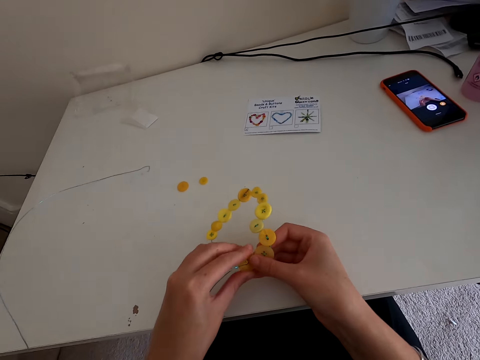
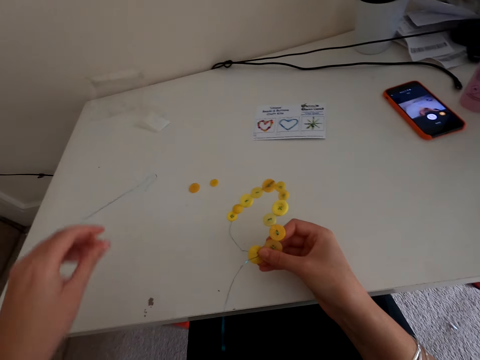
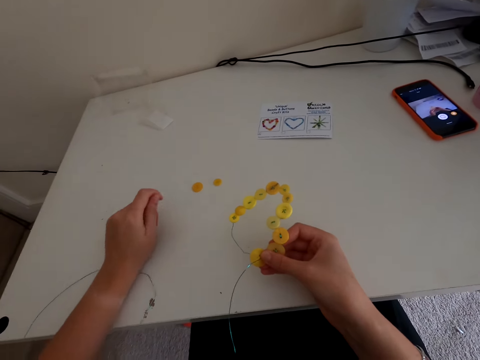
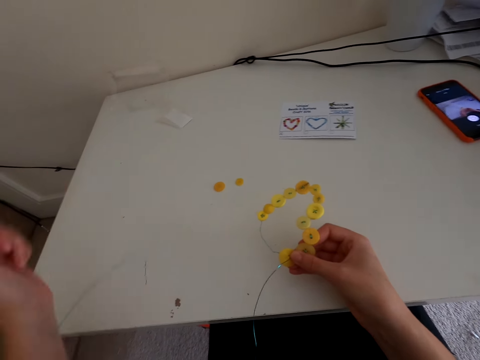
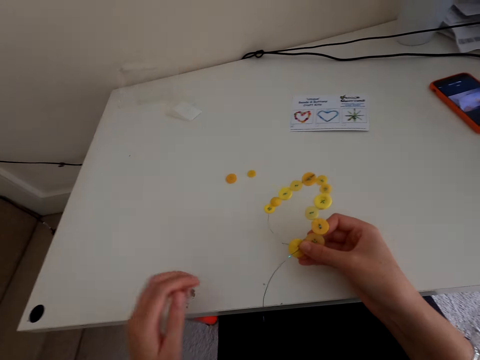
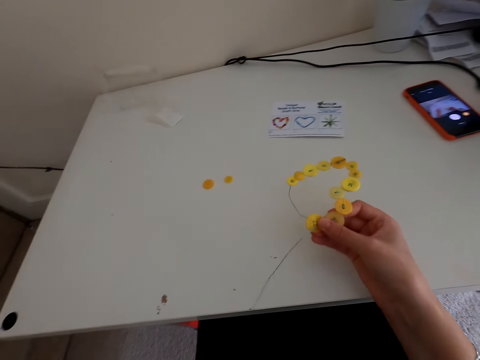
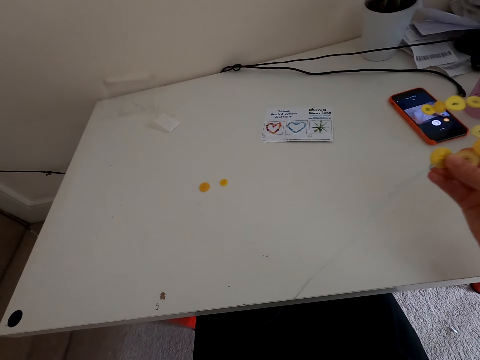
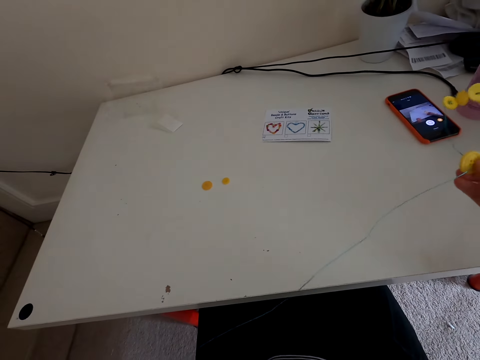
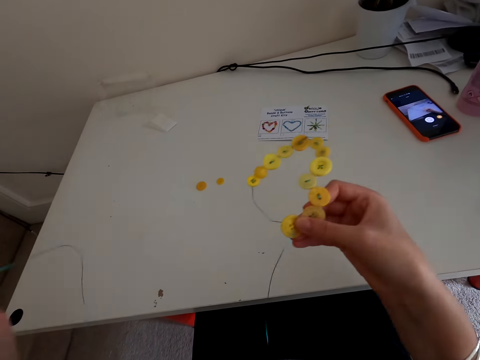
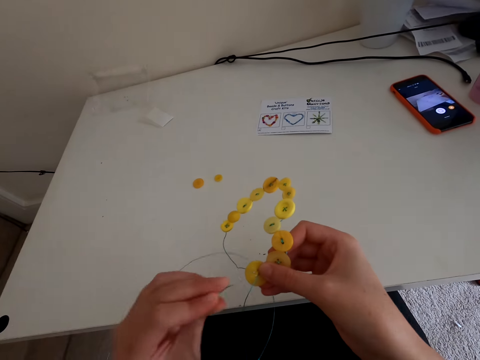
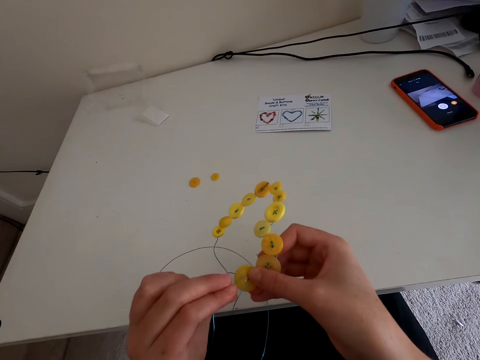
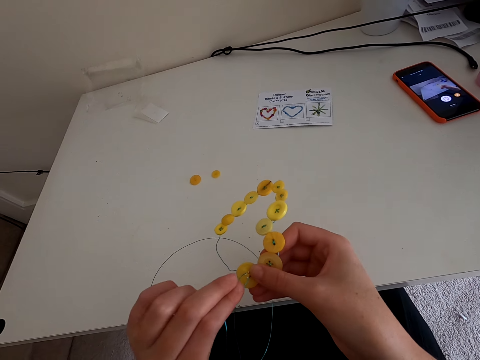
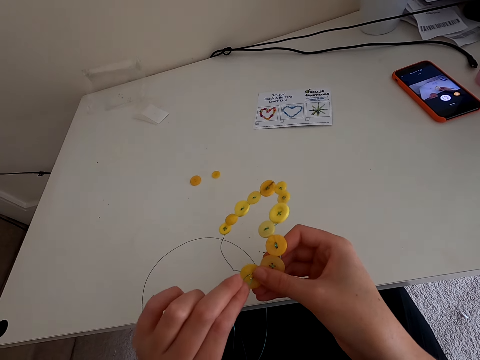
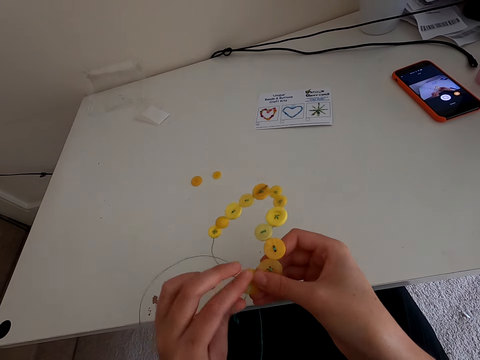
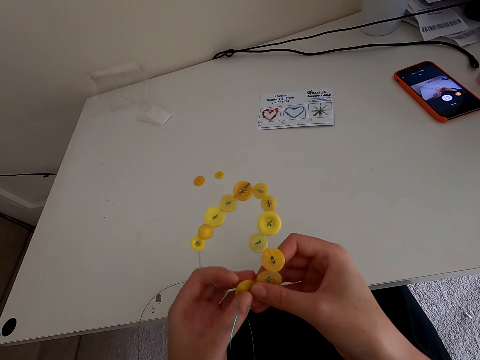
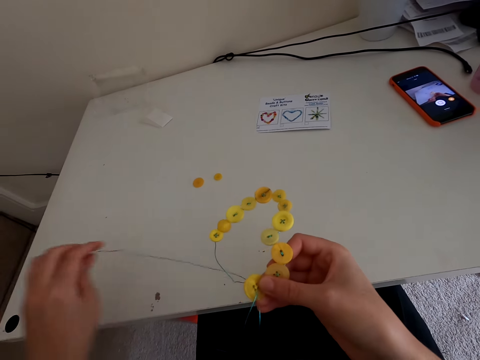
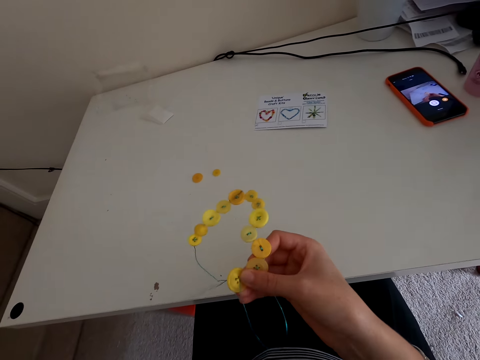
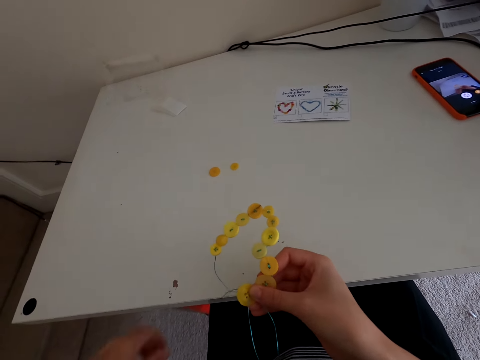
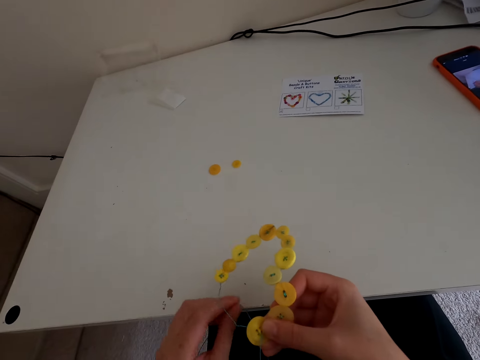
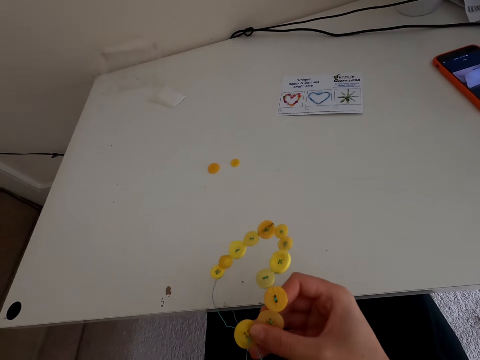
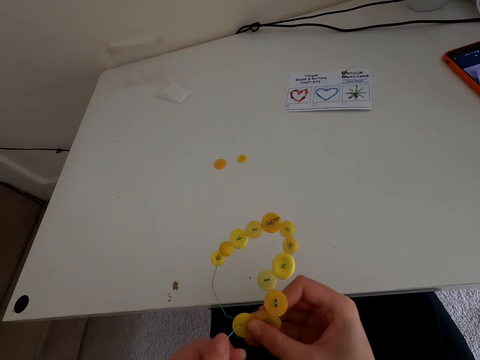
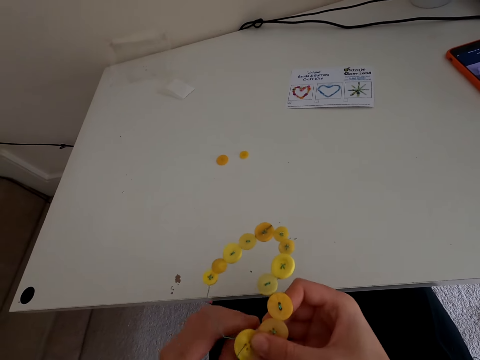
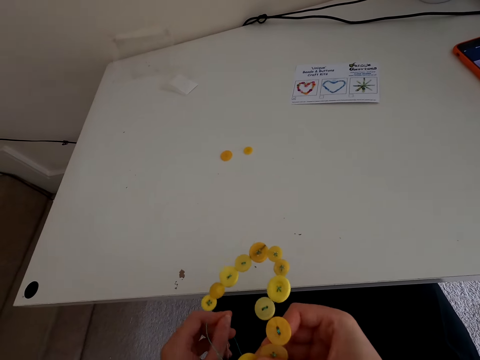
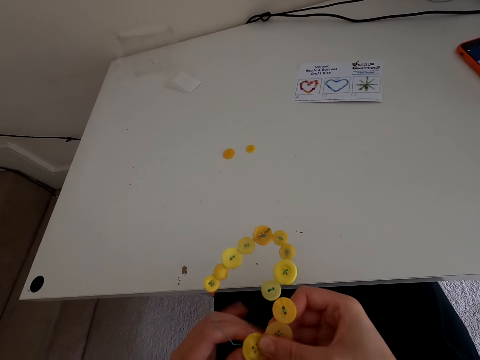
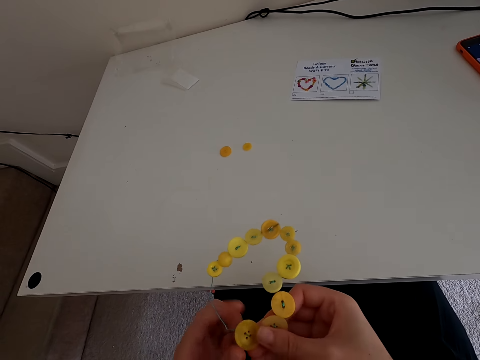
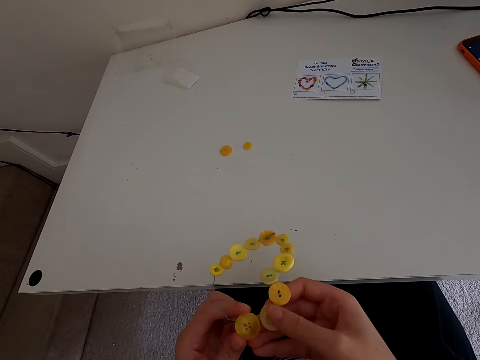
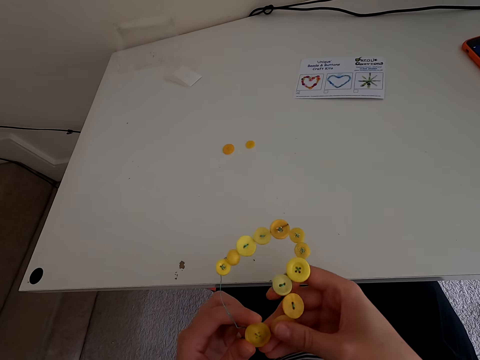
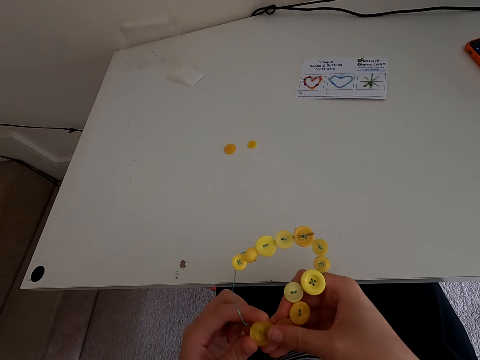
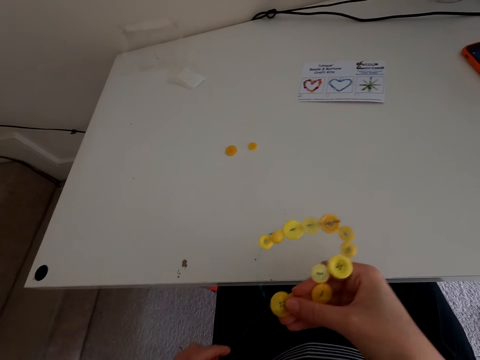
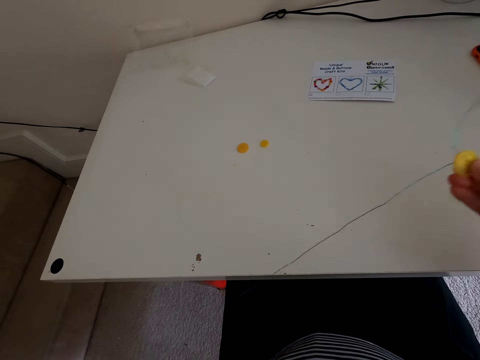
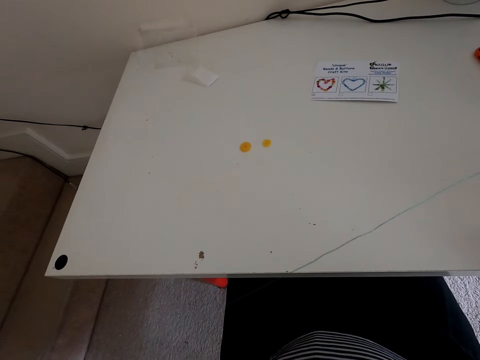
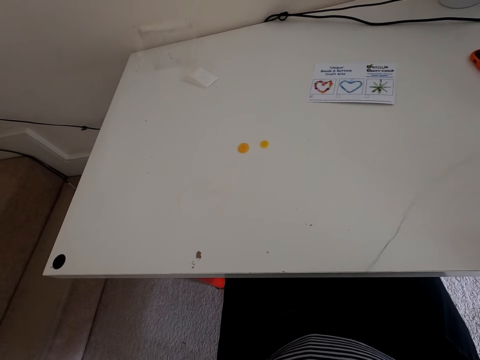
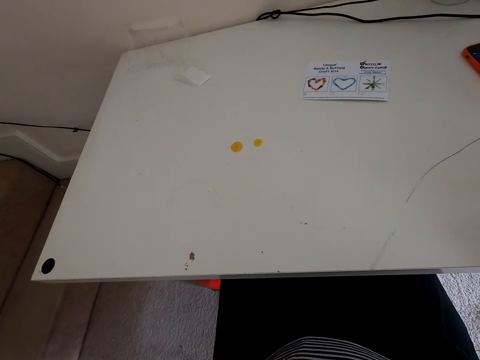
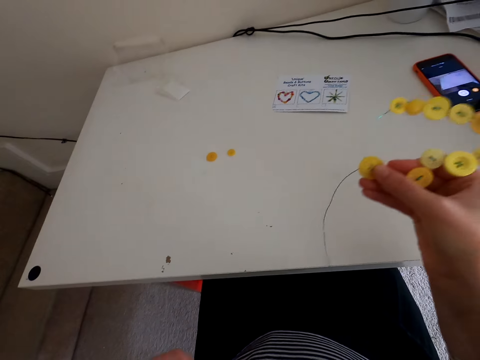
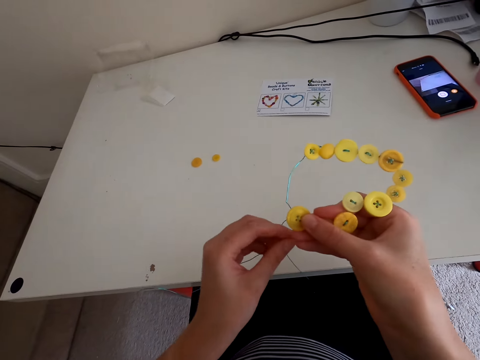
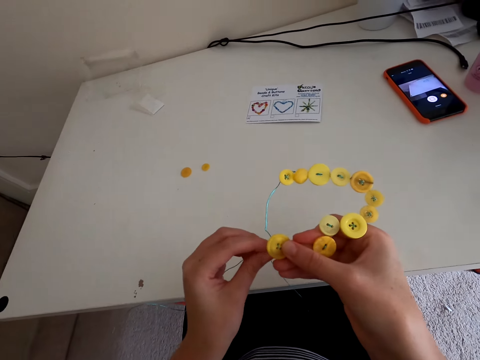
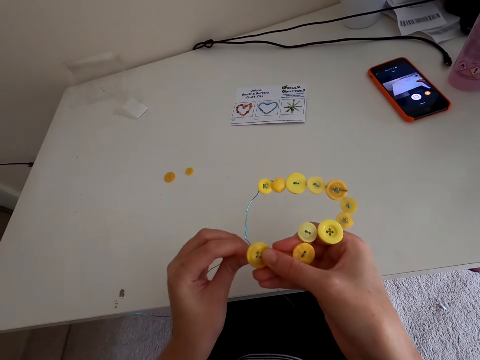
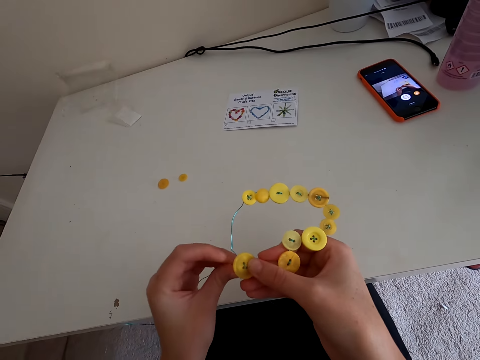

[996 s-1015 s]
The camera wearer holds the buttons. They put the thread in the button. They stretch the thread.

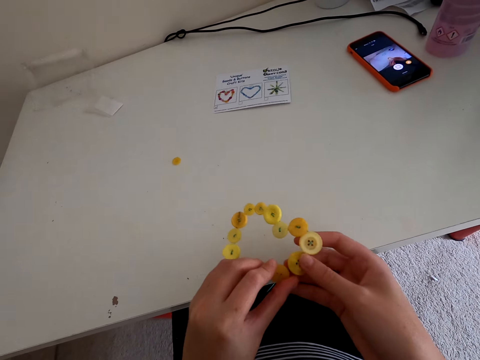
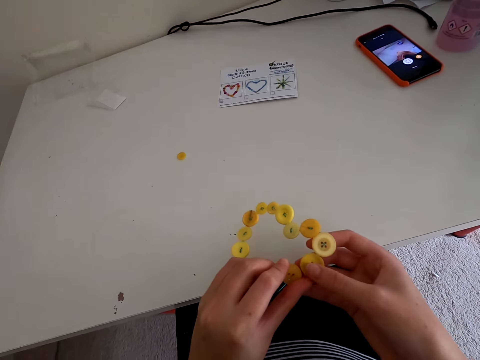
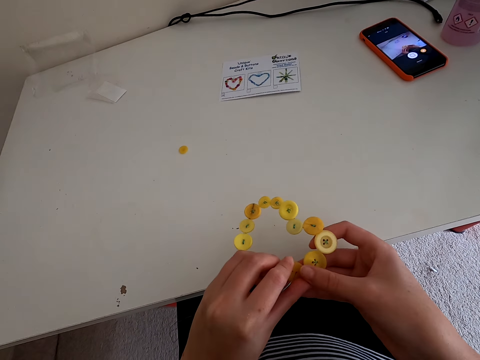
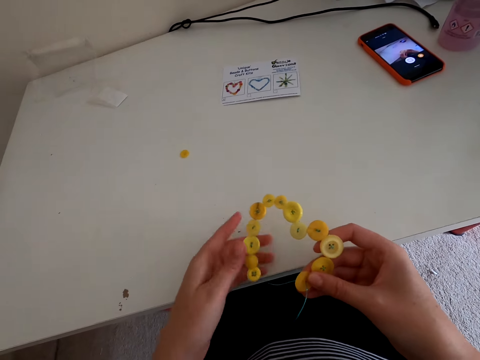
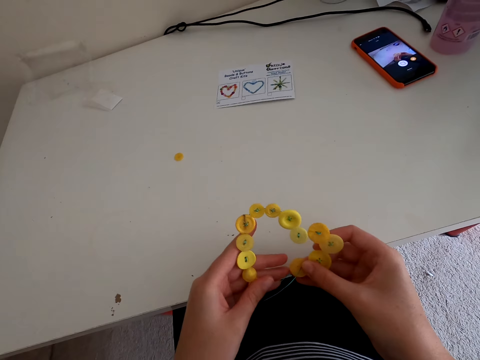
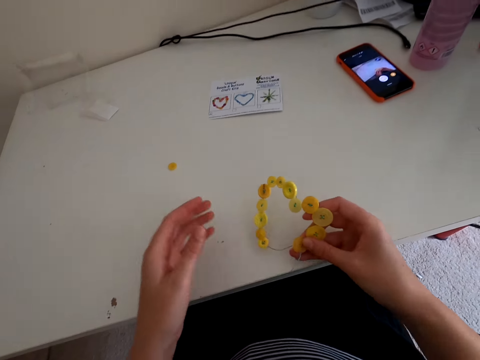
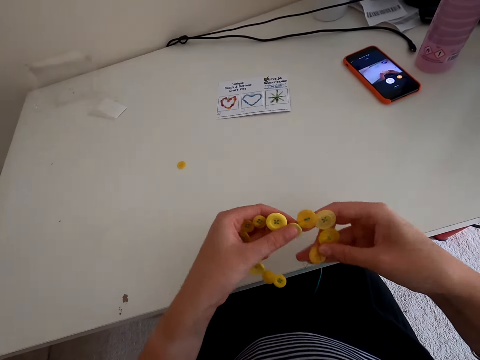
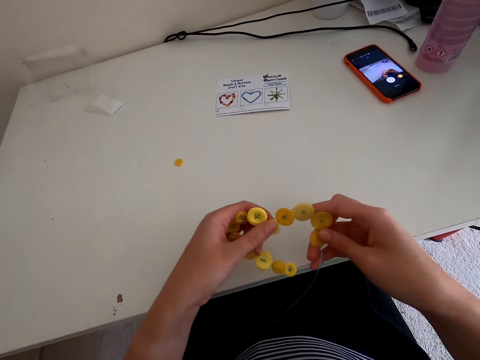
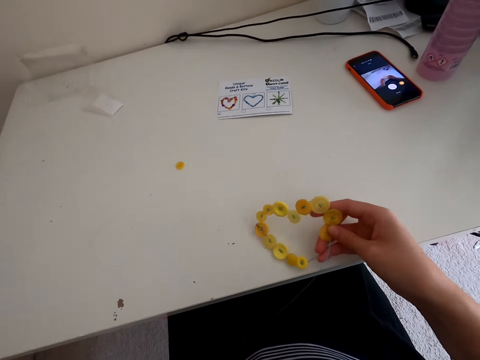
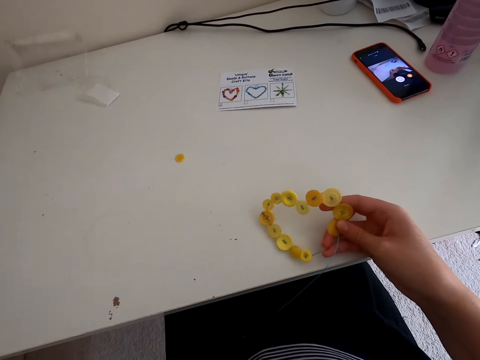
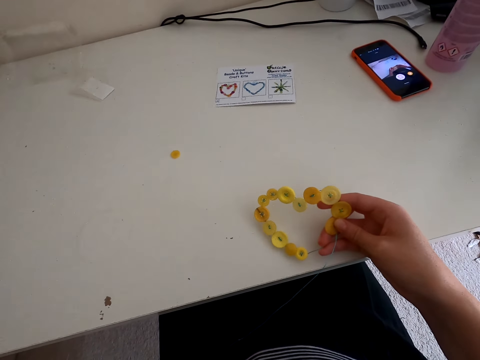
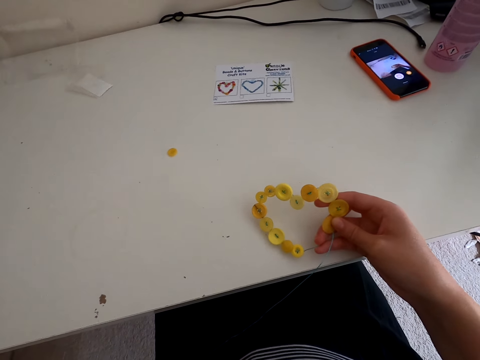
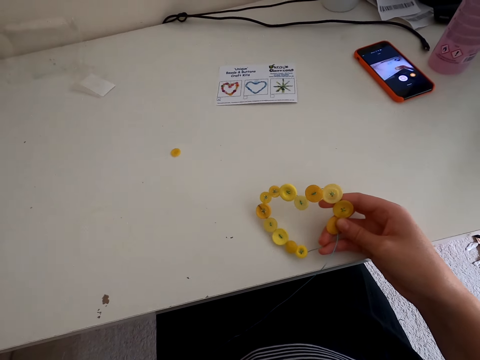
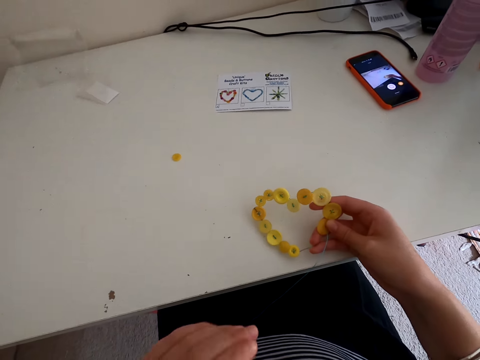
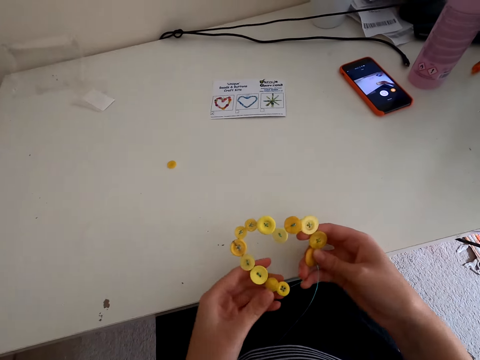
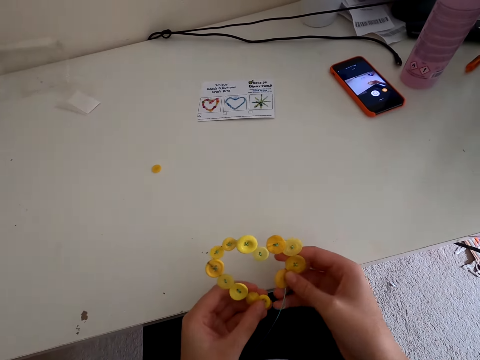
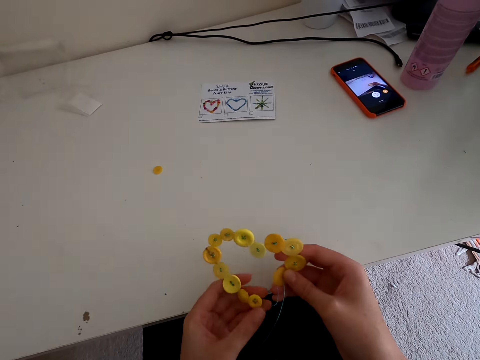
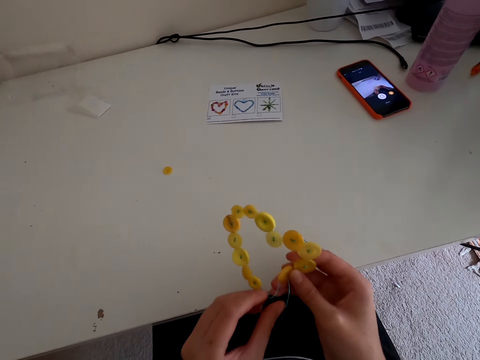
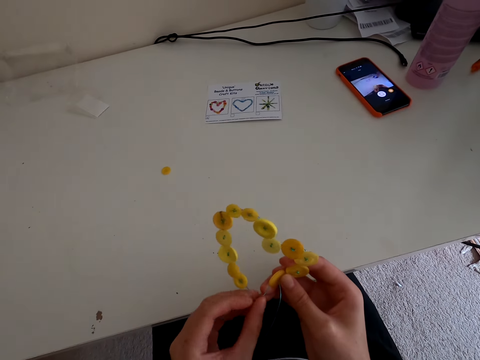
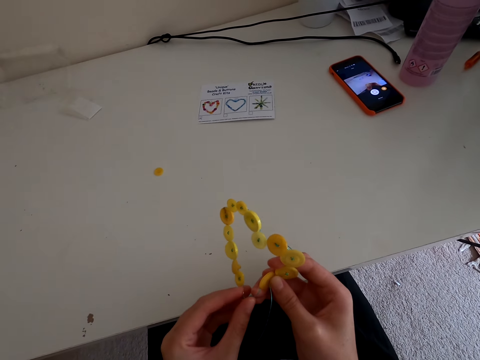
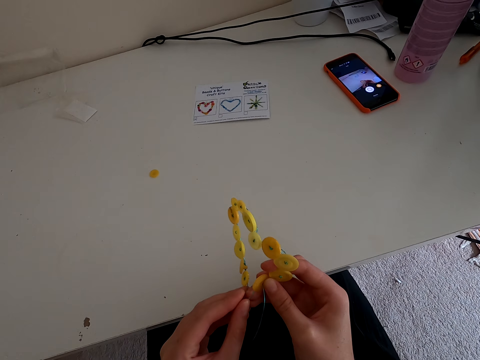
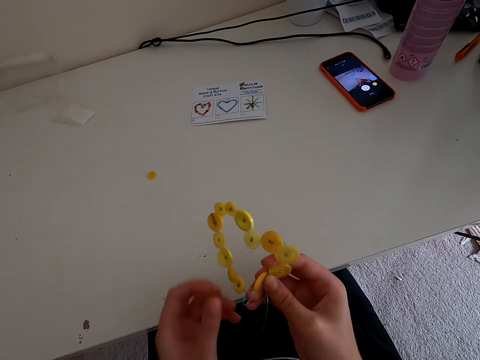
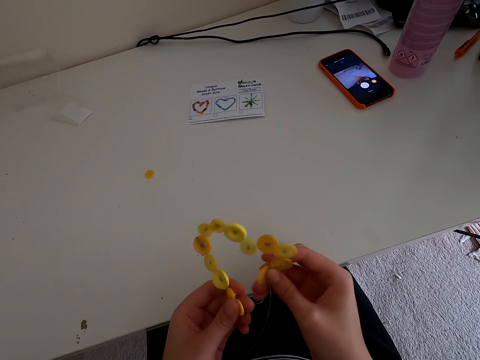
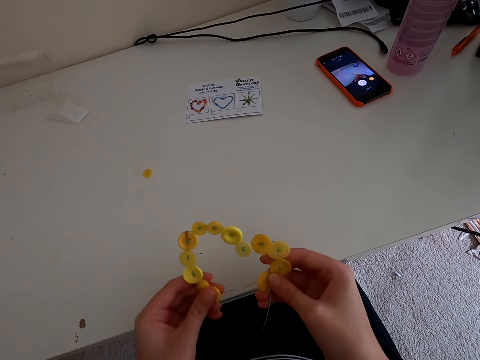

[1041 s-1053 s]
The camera wearer touches the buttons. They put a hand up. They touch the buttons.
